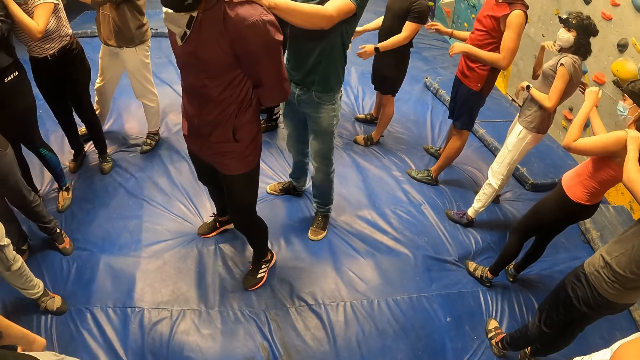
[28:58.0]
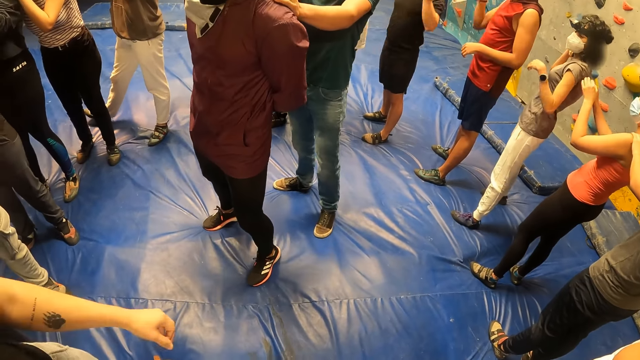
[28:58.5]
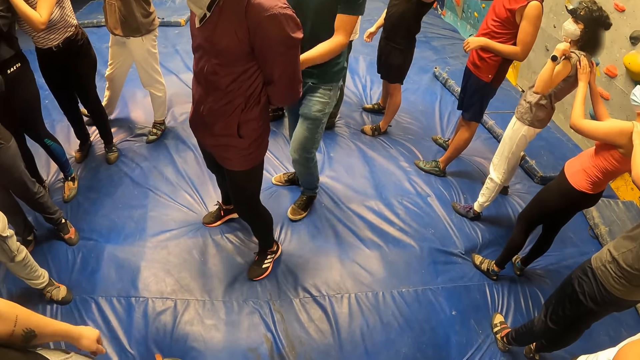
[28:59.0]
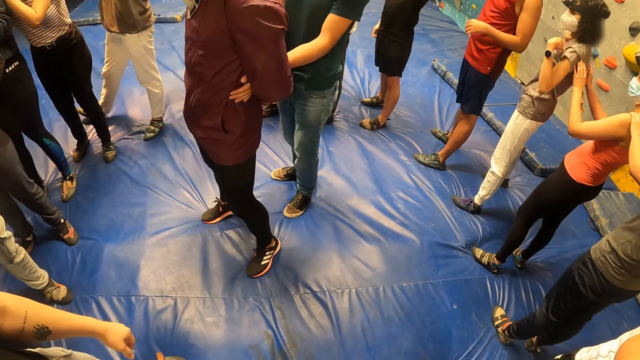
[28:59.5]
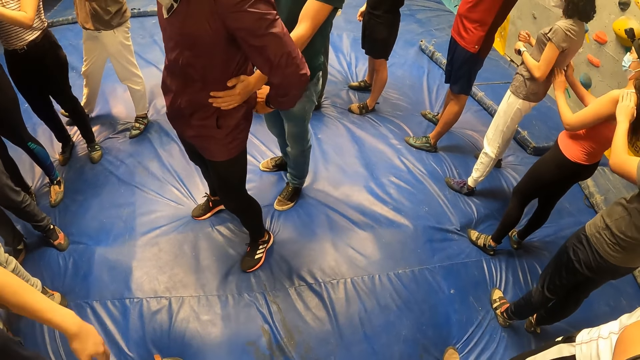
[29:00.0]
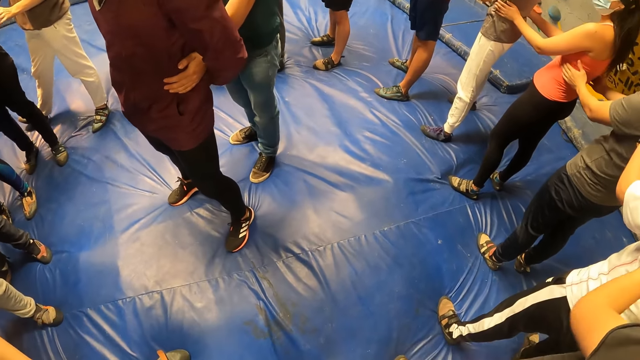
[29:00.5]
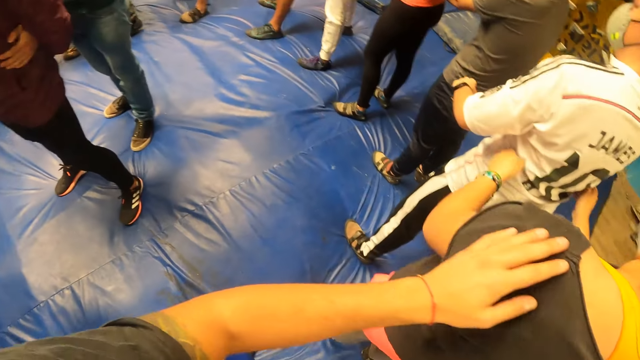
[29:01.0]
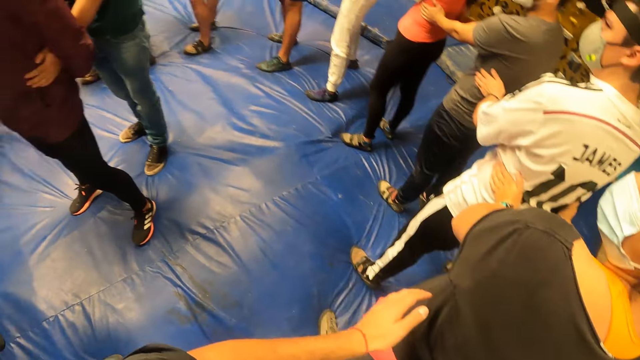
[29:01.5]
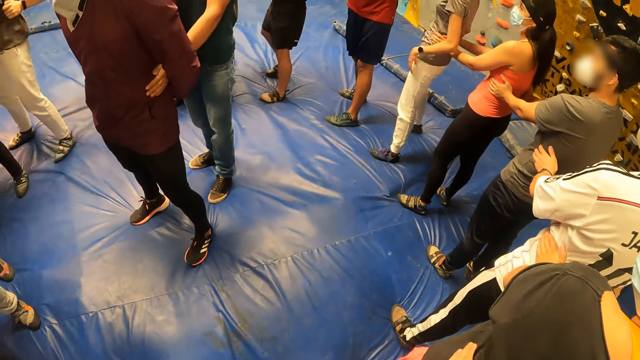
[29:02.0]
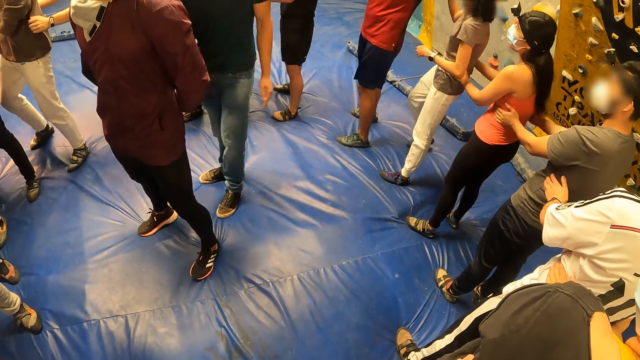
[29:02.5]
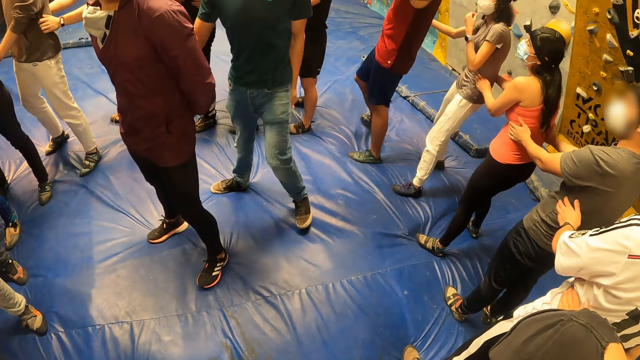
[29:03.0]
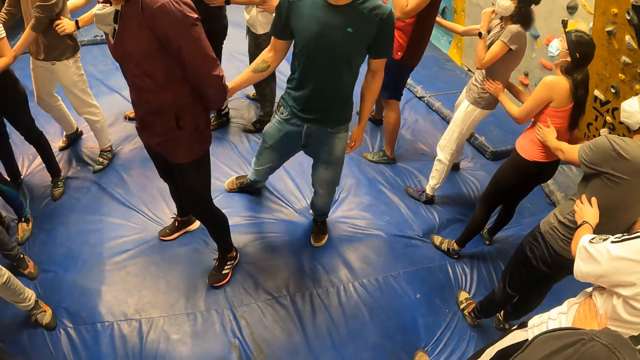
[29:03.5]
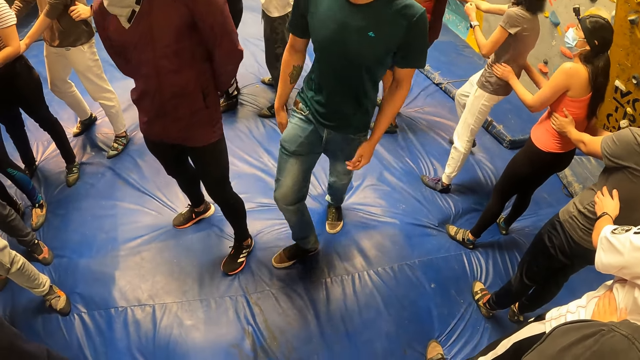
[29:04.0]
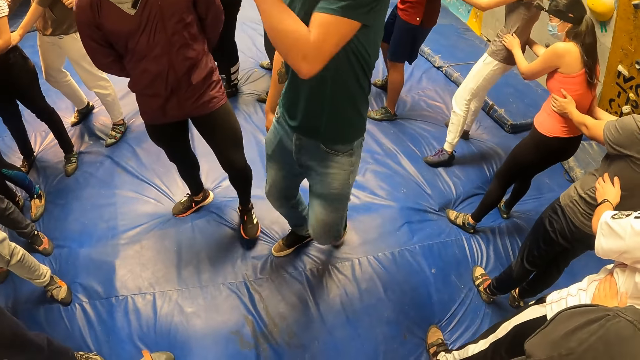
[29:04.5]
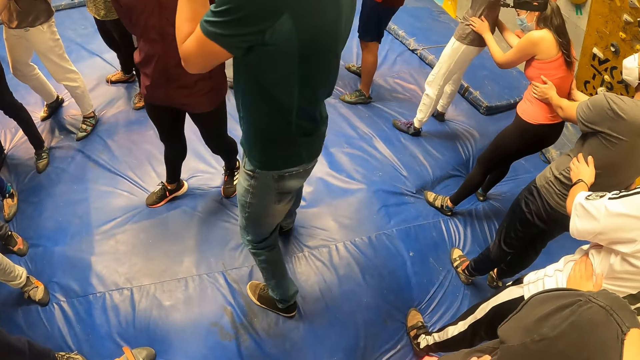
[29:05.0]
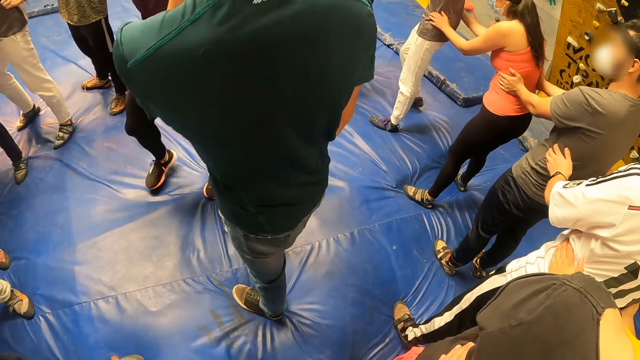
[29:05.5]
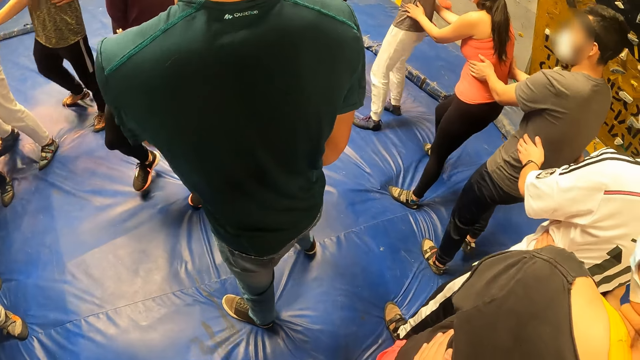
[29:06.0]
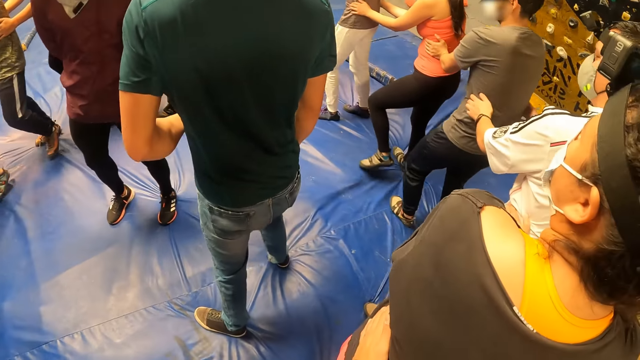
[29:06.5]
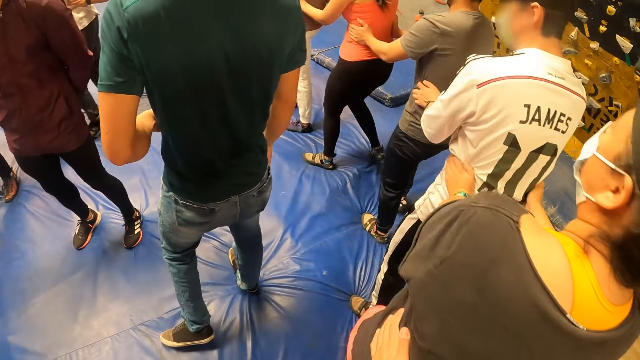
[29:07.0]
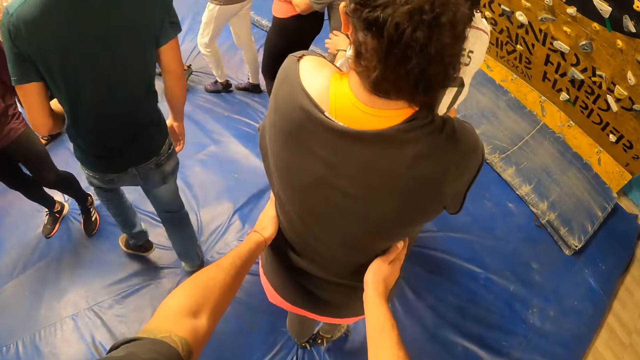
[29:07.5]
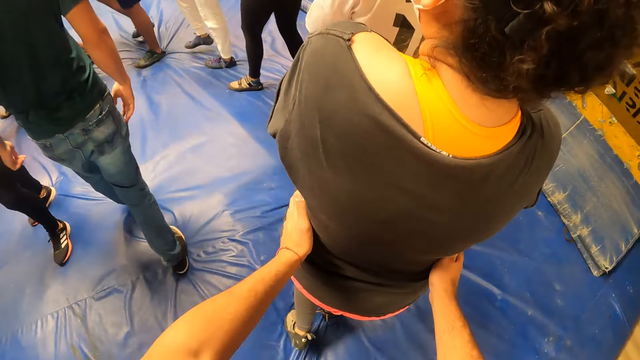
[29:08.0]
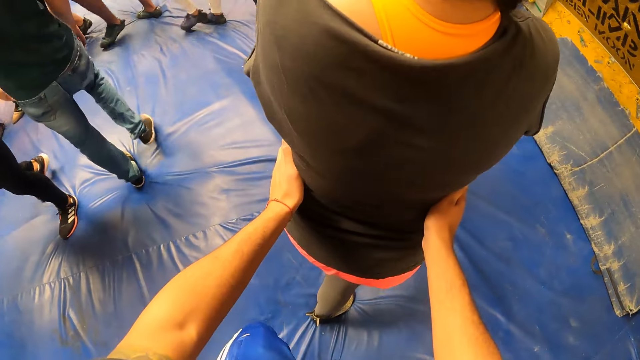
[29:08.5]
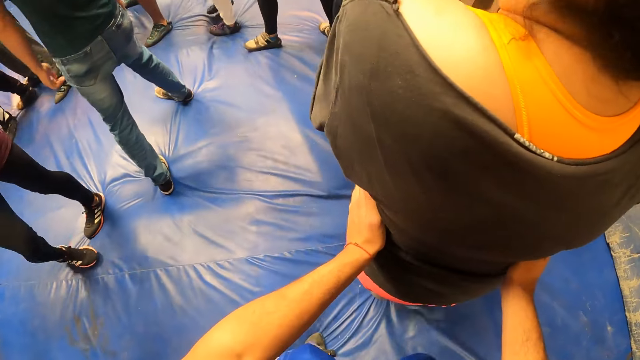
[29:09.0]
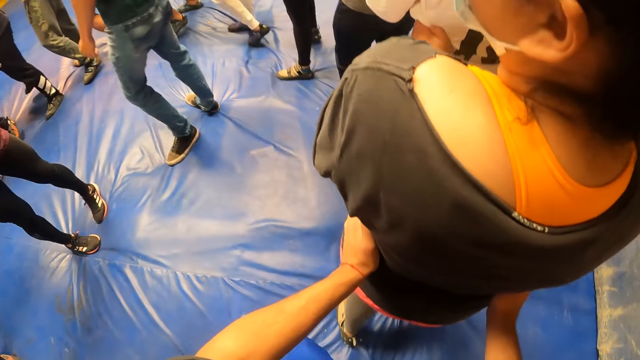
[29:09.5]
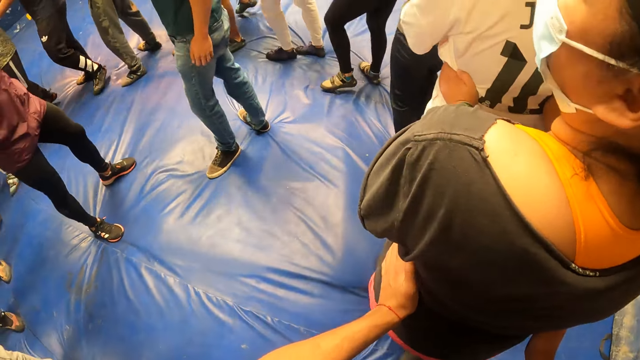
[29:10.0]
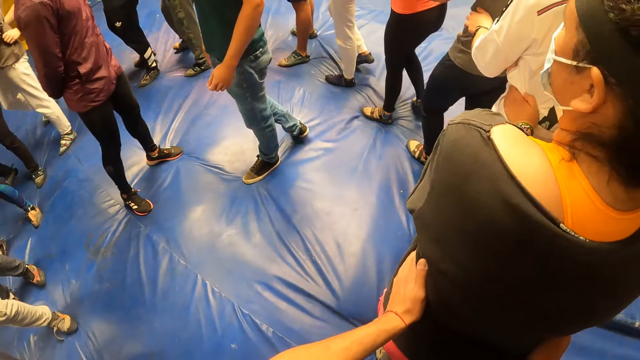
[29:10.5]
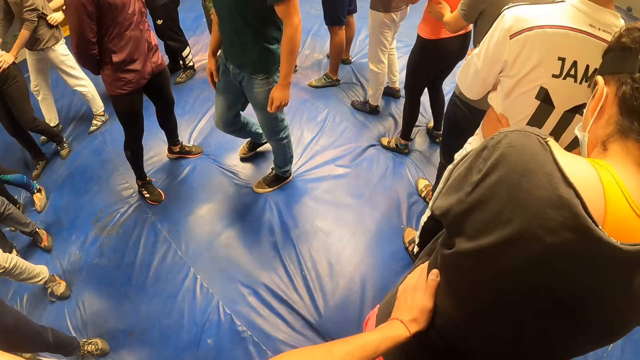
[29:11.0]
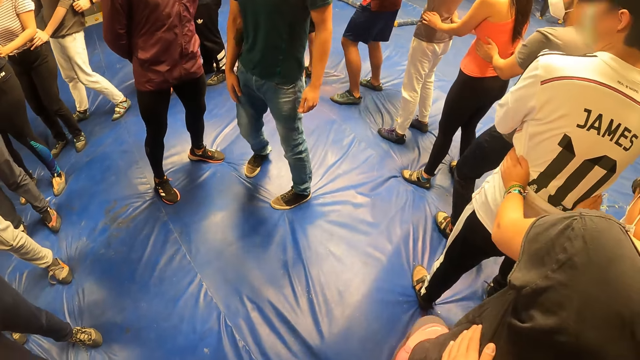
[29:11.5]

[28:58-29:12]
The instructor holds the man's shoulders. The instructor places his right hand on the man's waist. The camera wearer holds another person's waist. They circle around the instructor with the group of people. They walk forward.

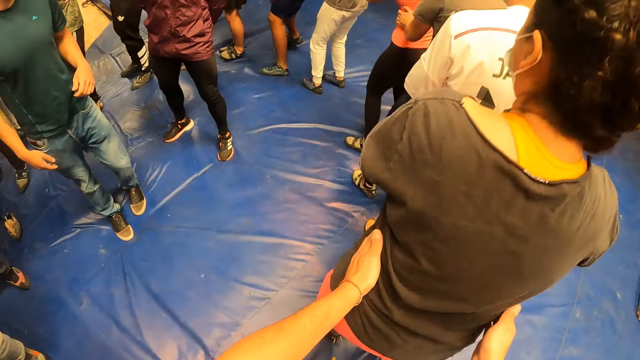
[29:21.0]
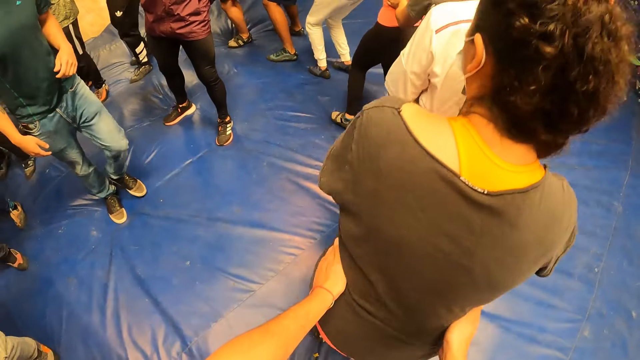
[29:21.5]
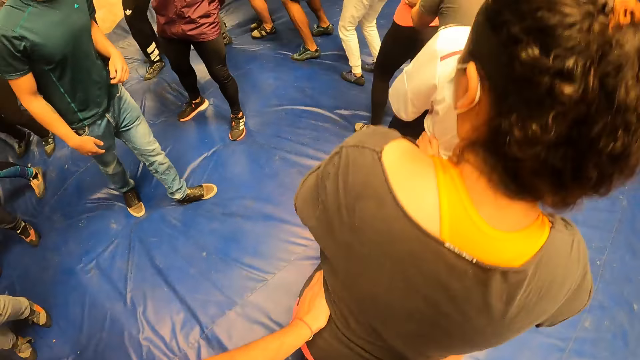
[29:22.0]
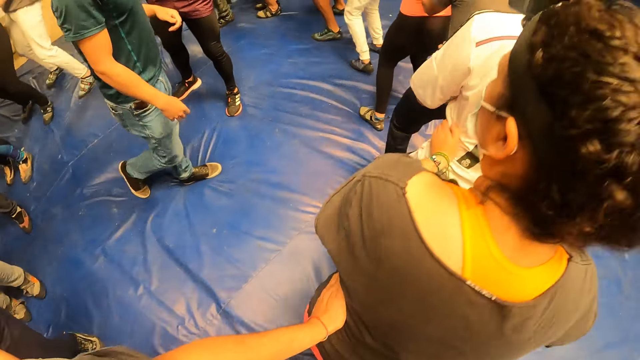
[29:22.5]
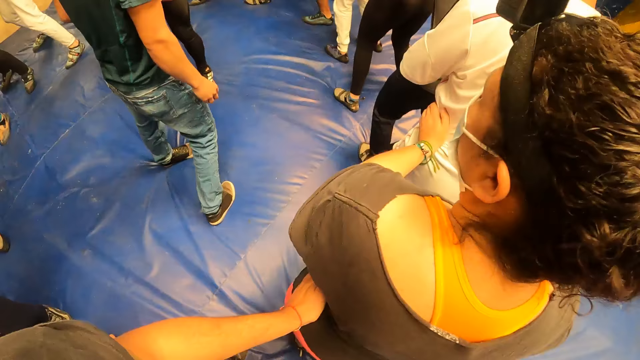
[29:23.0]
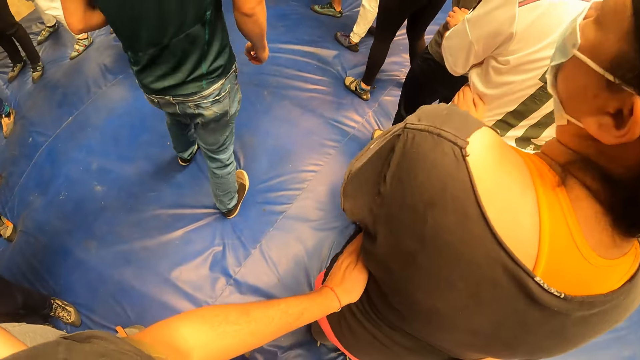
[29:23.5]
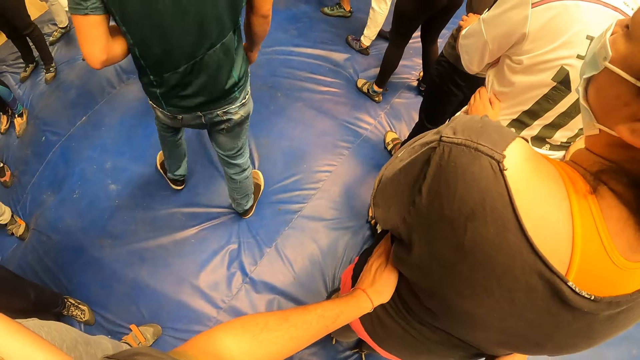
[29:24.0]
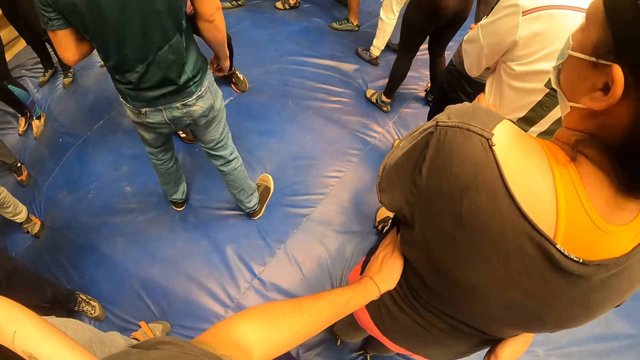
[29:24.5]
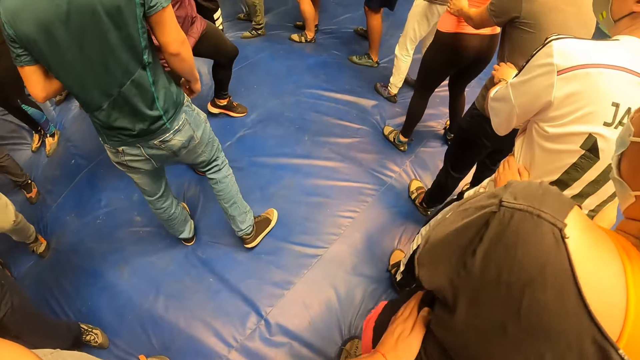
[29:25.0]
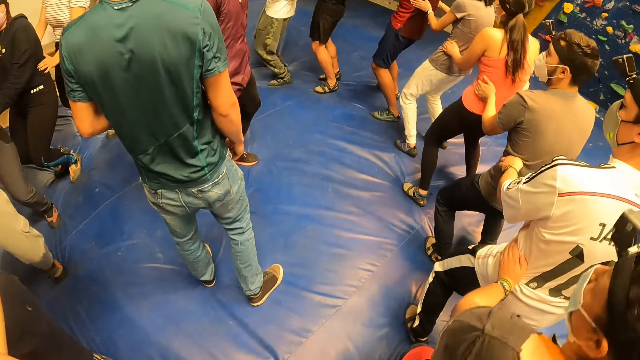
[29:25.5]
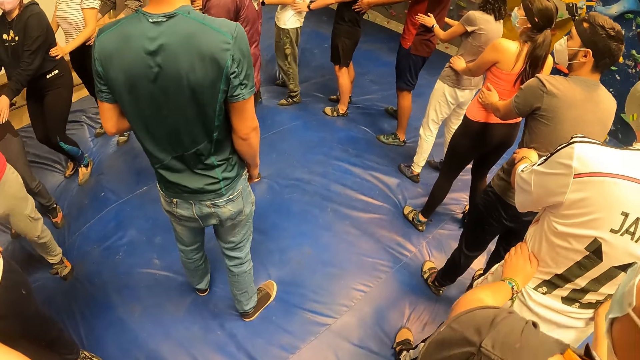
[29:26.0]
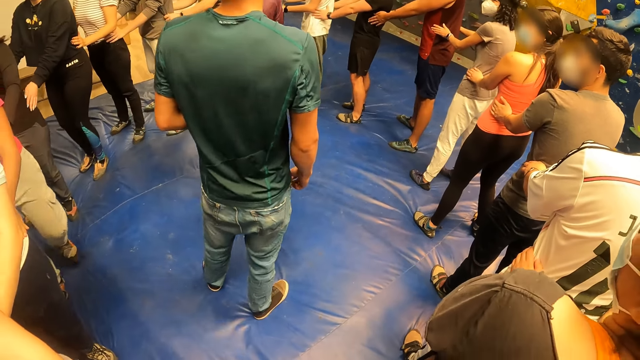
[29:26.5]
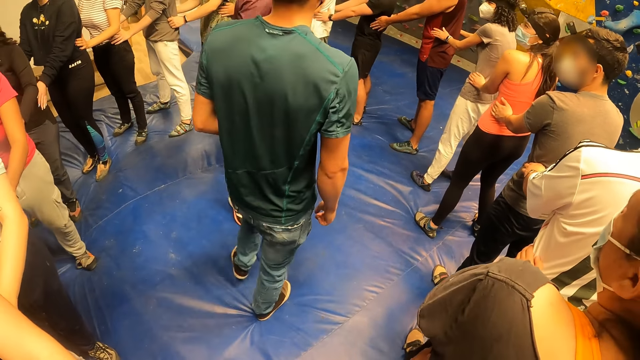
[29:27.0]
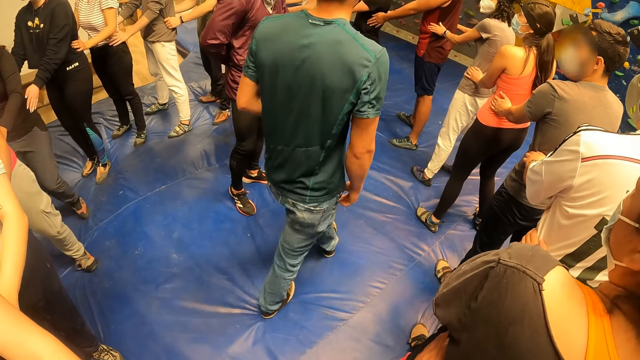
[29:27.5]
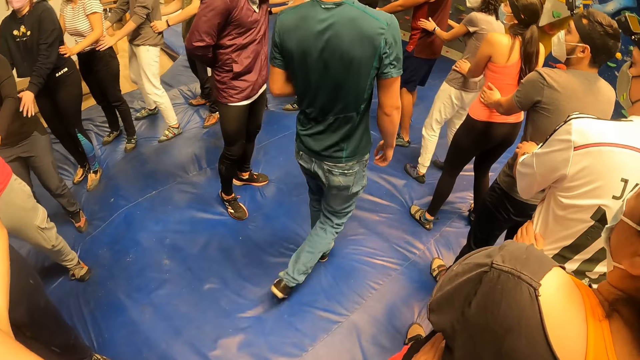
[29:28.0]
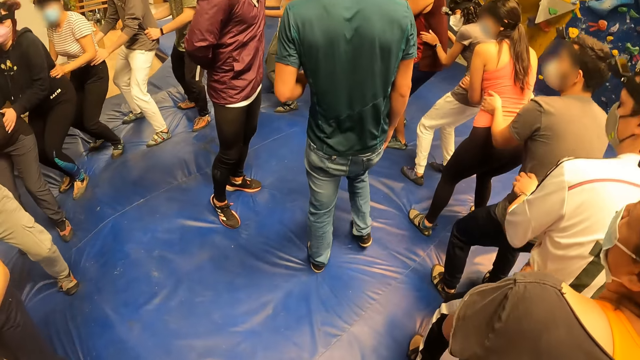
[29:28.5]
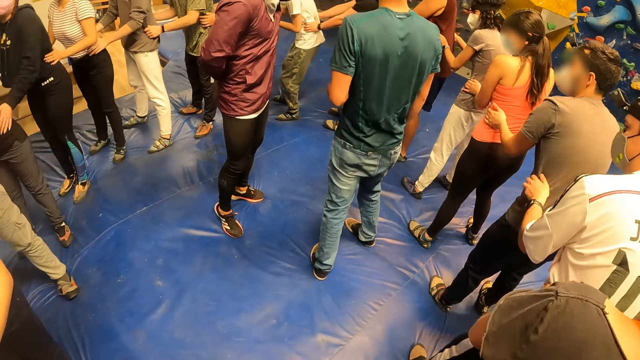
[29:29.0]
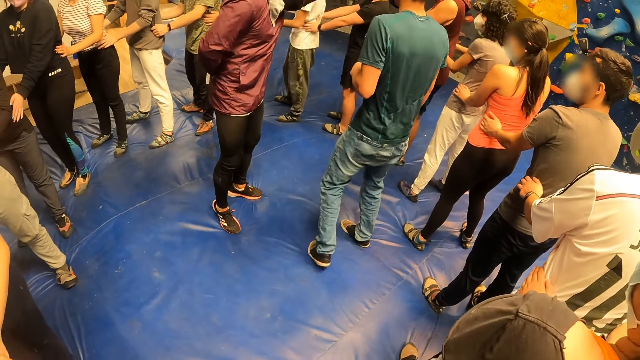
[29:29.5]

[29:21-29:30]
The camera wearer jumps. They exercise with the group of people.
